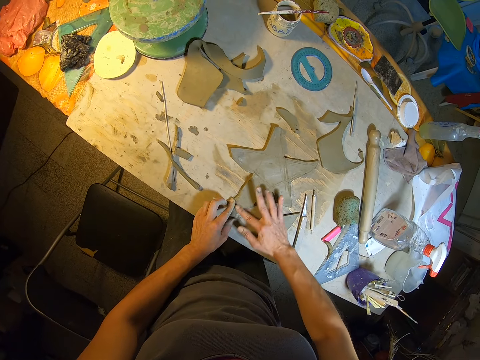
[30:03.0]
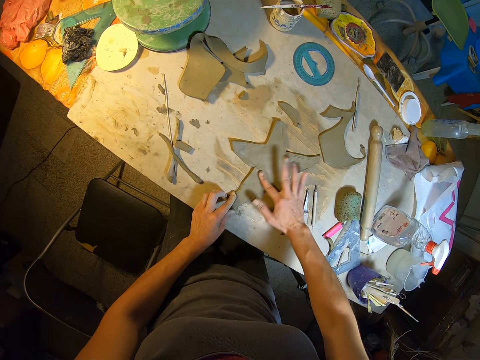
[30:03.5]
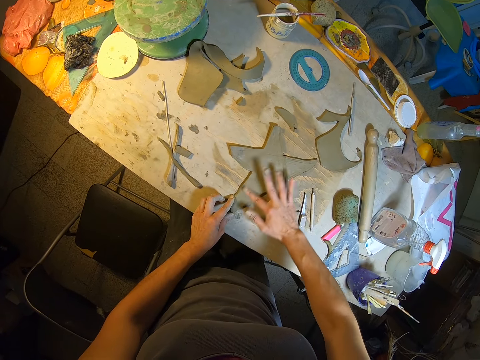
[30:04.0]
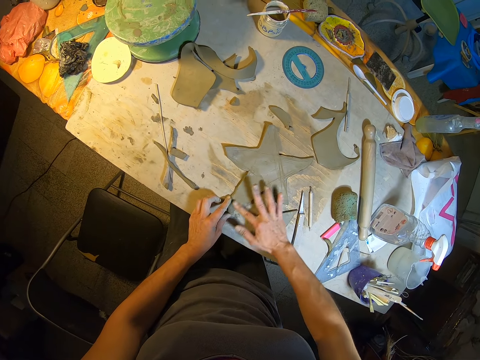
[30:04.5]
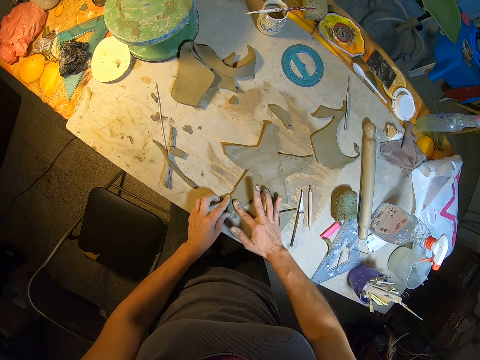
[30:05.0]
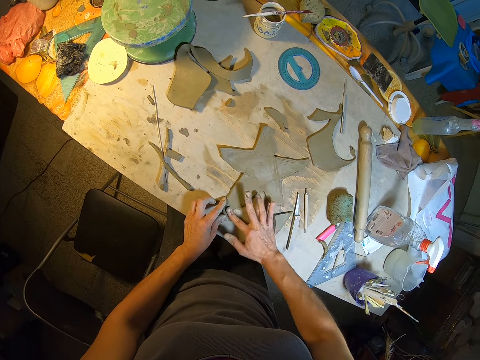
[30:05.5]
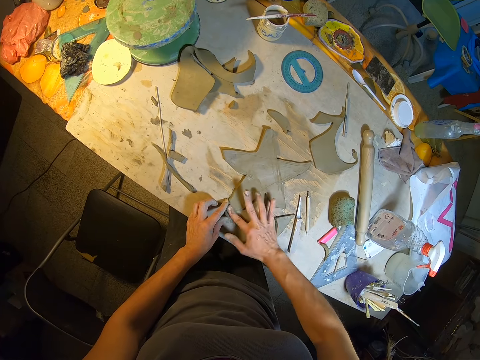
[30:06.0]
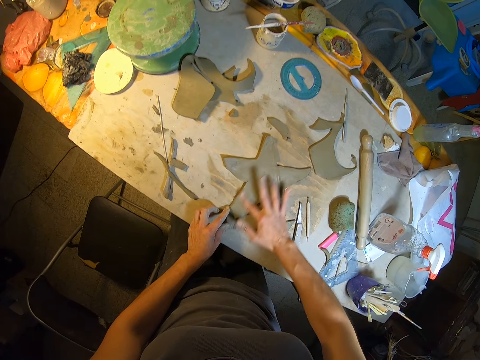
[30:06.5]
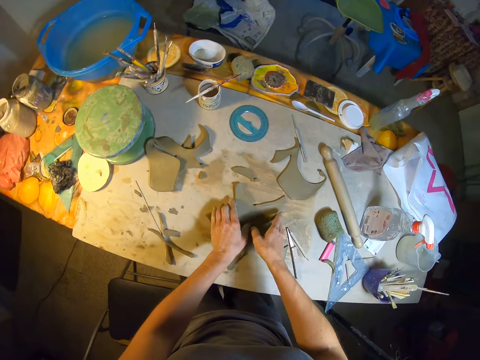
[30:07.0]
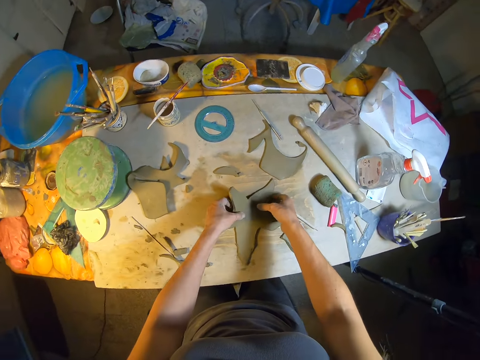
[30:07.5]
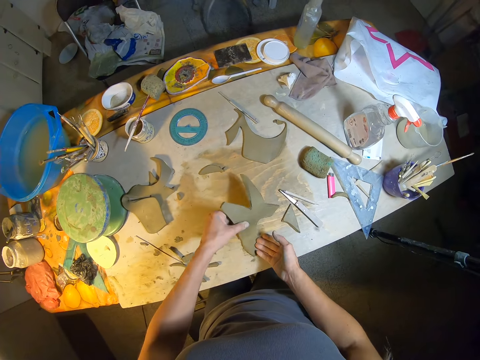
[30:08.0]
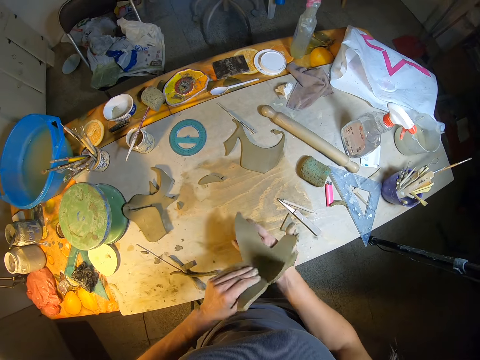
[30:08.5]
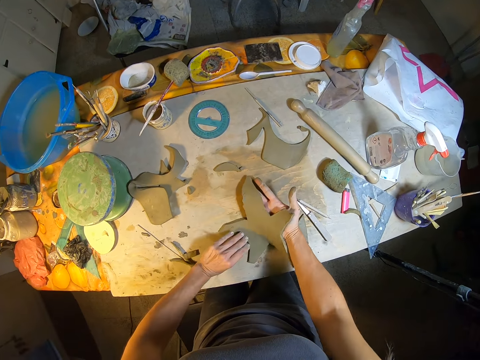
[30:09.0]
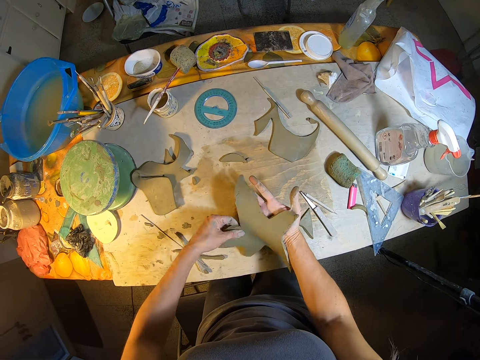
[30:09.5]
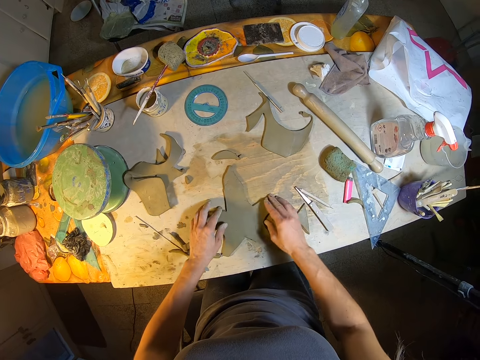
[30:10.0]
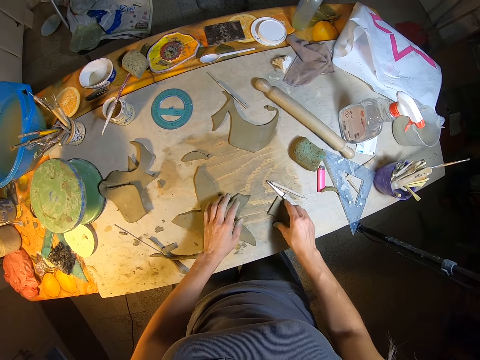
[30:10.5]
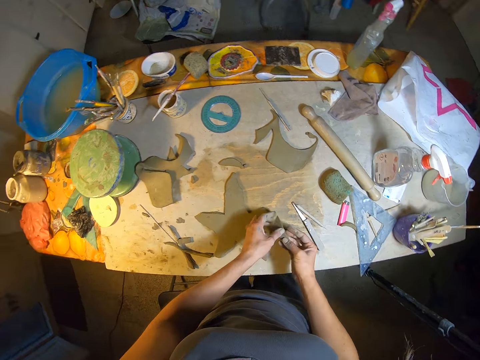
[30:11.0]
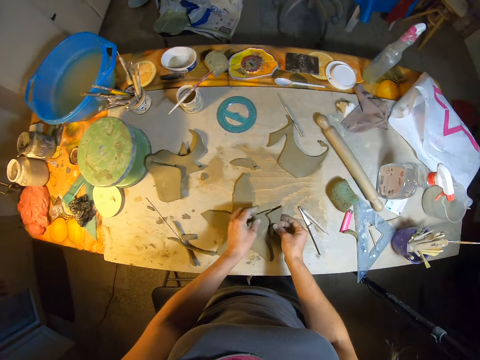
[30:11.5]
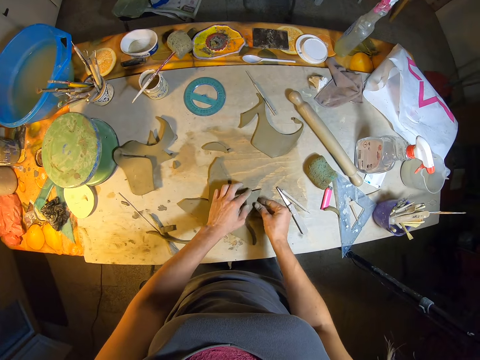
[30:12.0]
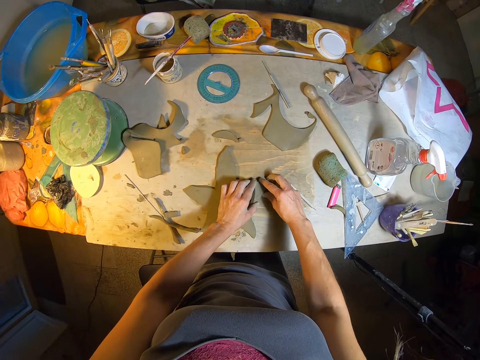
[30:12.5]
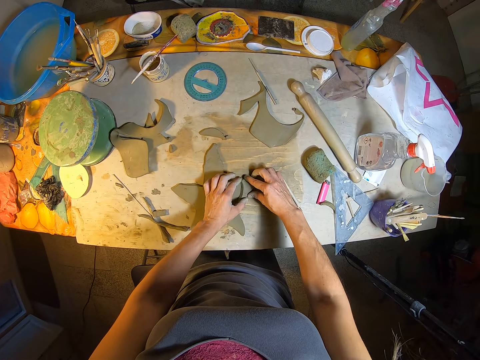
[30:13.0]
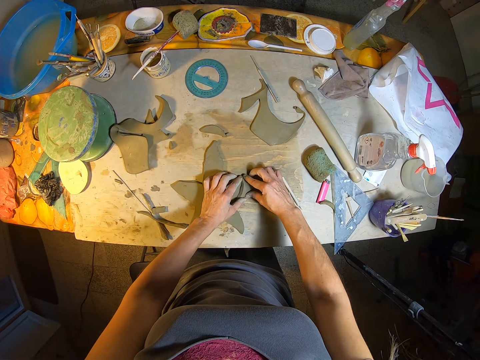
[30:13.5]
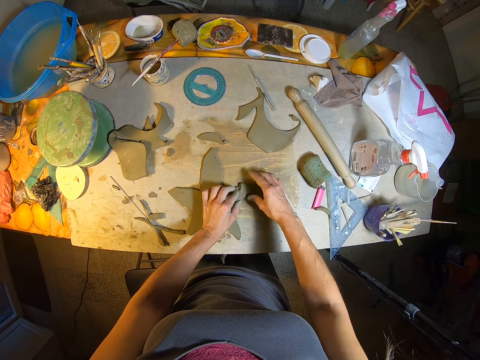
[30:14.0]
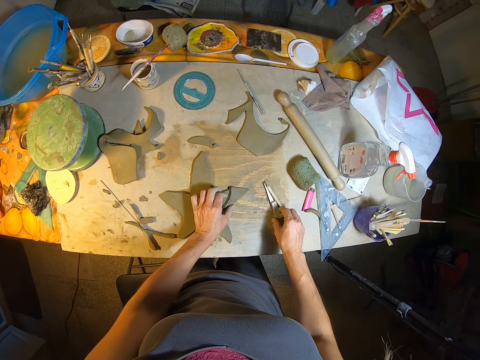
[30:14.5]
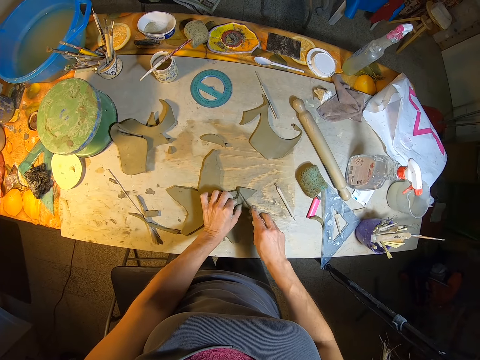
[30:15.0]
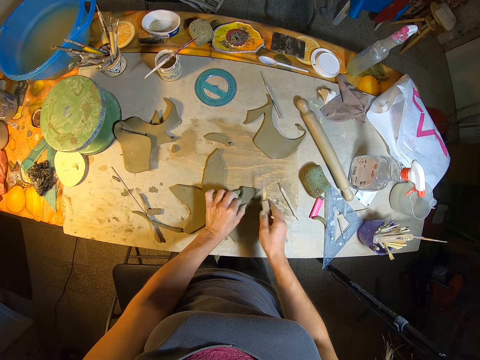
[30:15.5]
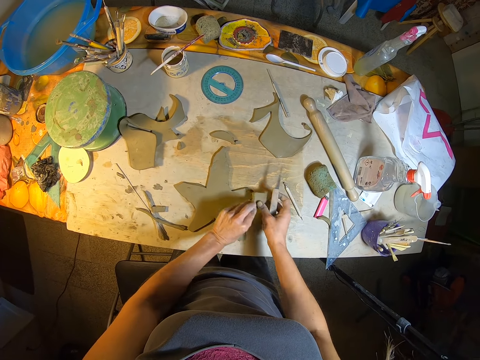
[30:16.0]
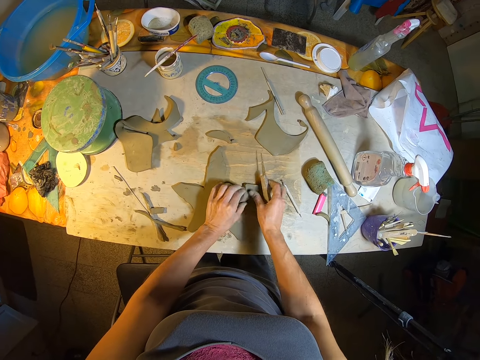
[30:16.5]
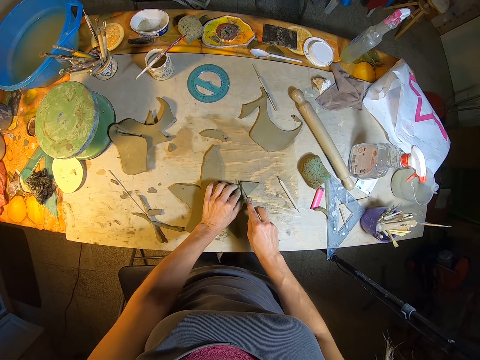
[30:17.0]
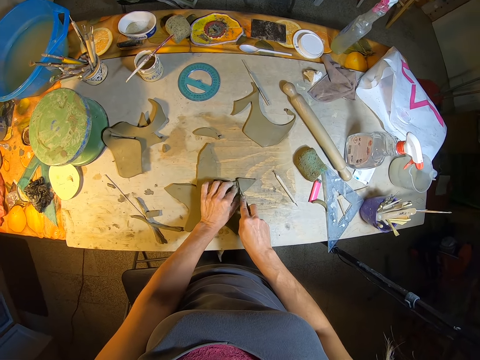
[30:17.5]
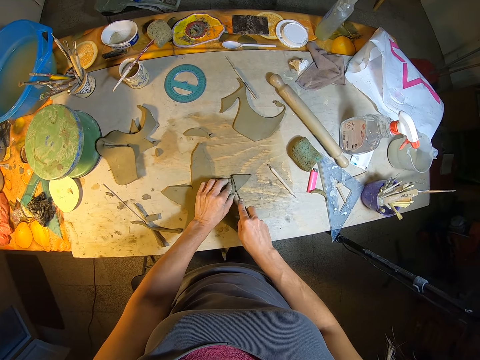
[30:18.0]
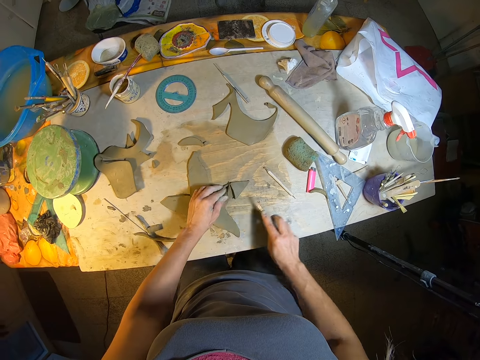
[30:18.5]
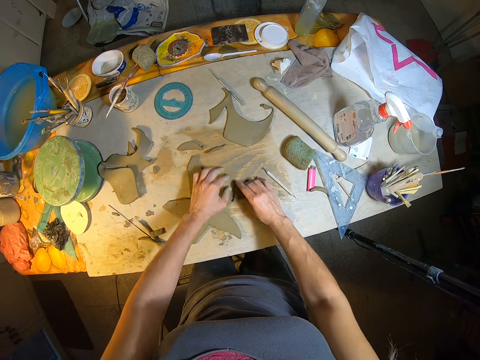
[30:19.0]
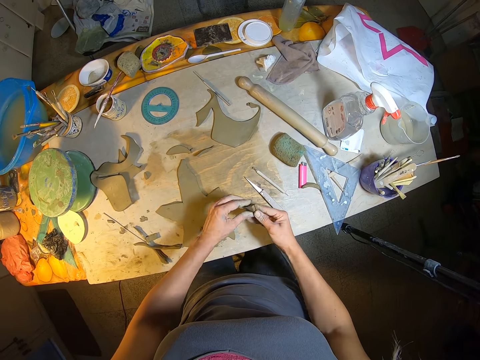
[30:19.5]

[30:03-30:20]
The camera wearer lifts the craft piece or mold clay from the table with both hands. She turns over the mold clay. She drops the craft piece on the table with both hands. She picks the cut out part of the craft piece from the table with both hands. She places the cut out craft piece on the craft piece on the table with both hands. She picks the knife from the table with her right hand. She picks the piece of mold clay and places the piece of mold clay on the table. She cuts the craft piece on the table with the knife in her right hand. She drops the knife on the table. She throws a small piece of mold clay on the table. She rejoins the cut out part of the craft piece to the craft piece on the table with both hands. She picks the piece of mold clay.

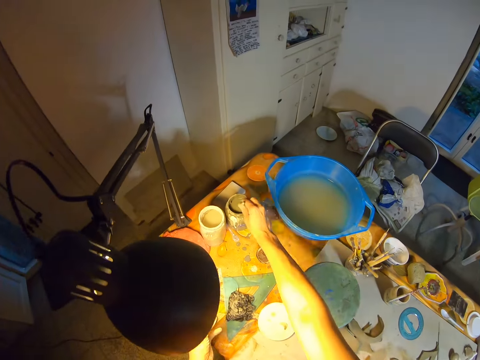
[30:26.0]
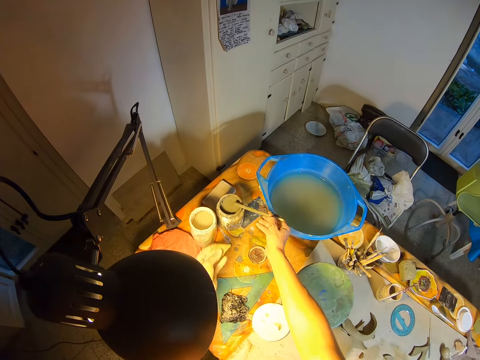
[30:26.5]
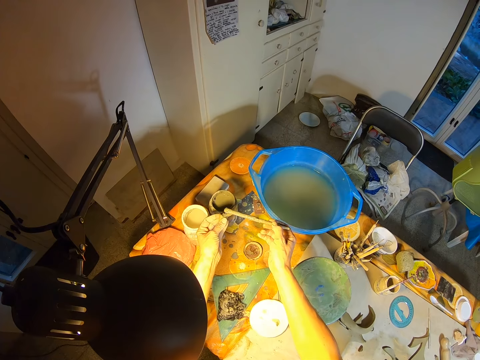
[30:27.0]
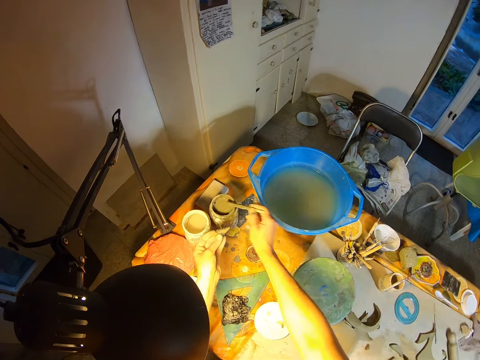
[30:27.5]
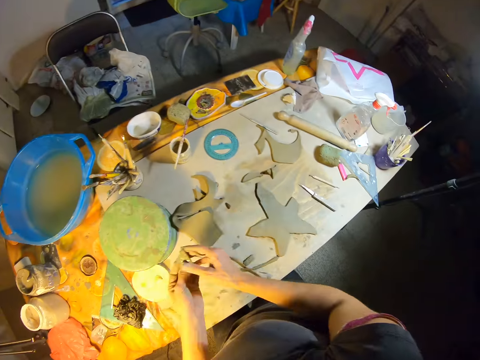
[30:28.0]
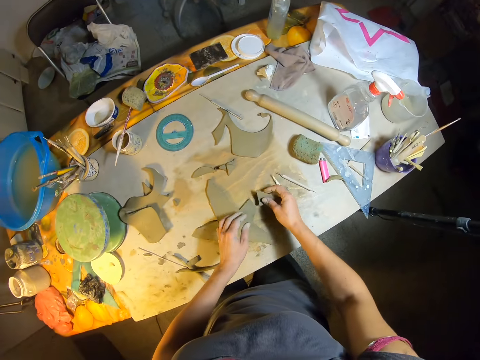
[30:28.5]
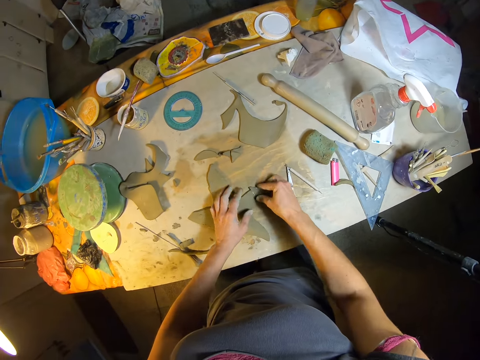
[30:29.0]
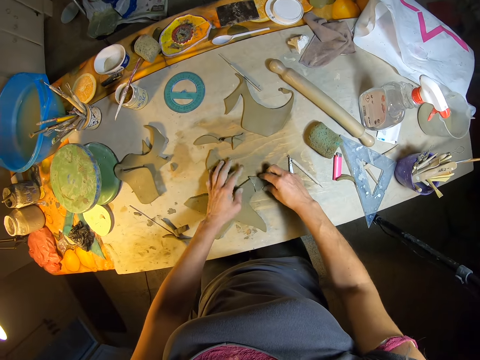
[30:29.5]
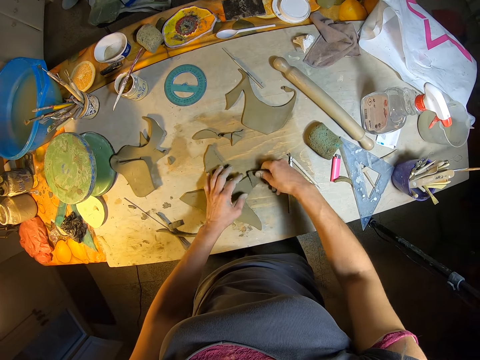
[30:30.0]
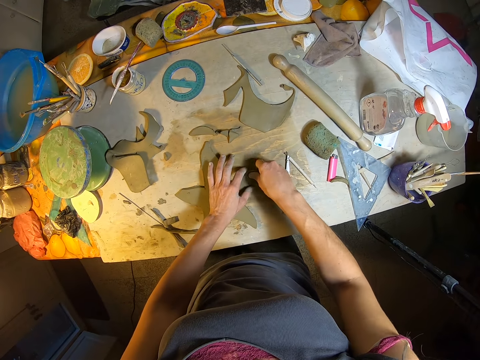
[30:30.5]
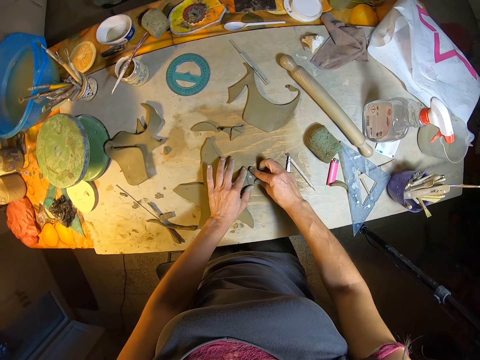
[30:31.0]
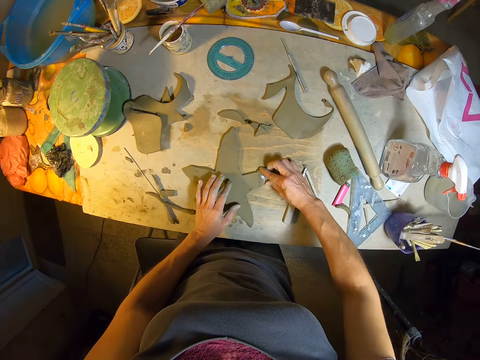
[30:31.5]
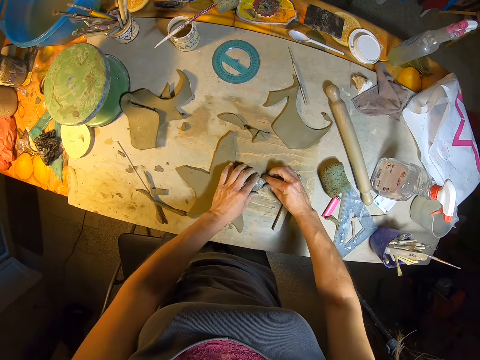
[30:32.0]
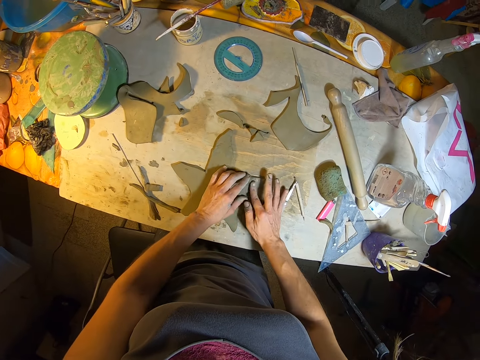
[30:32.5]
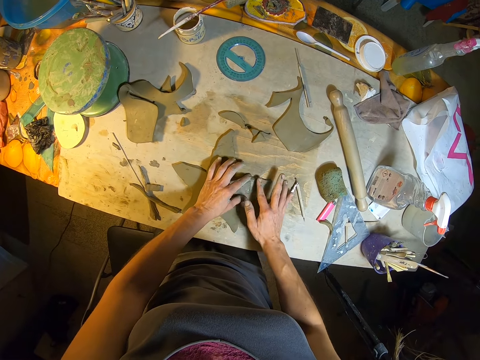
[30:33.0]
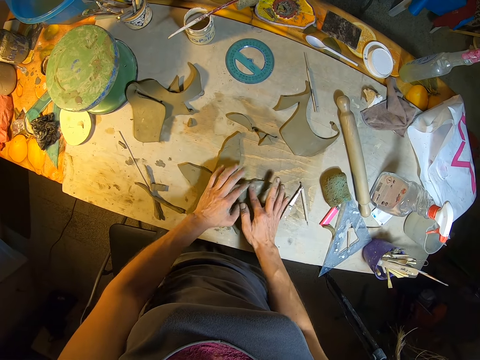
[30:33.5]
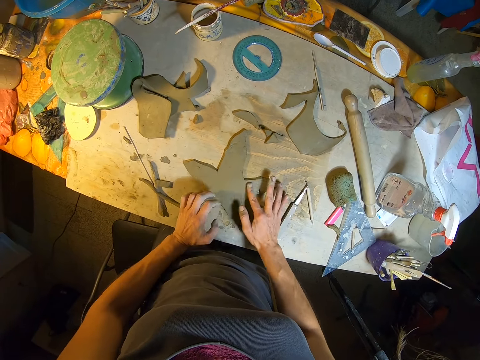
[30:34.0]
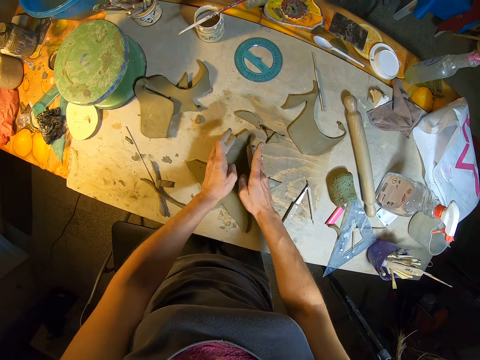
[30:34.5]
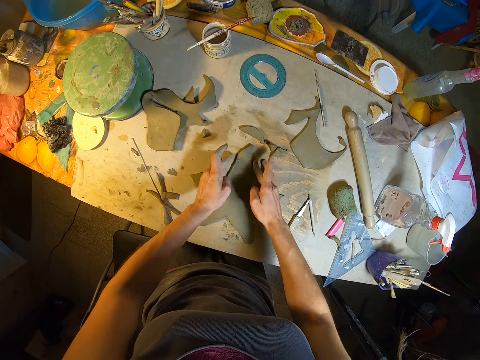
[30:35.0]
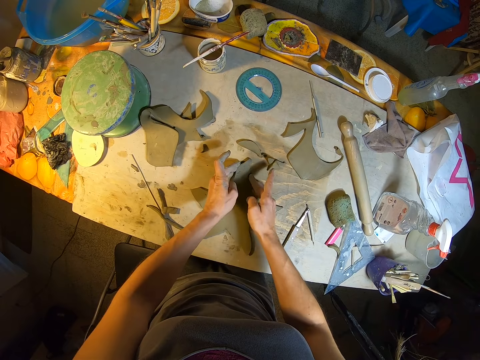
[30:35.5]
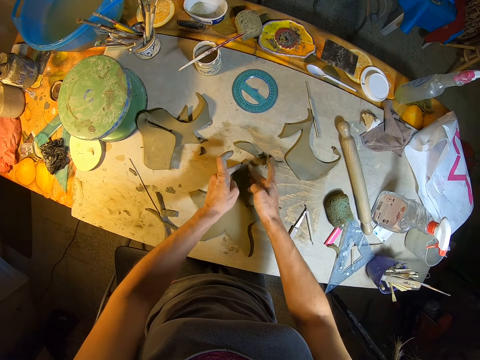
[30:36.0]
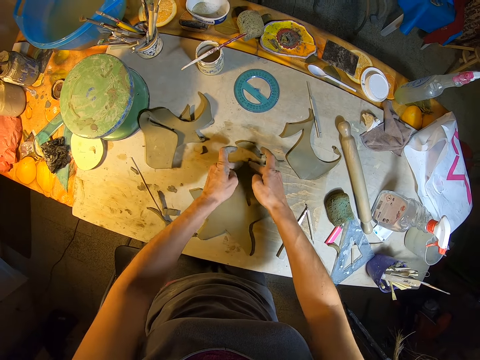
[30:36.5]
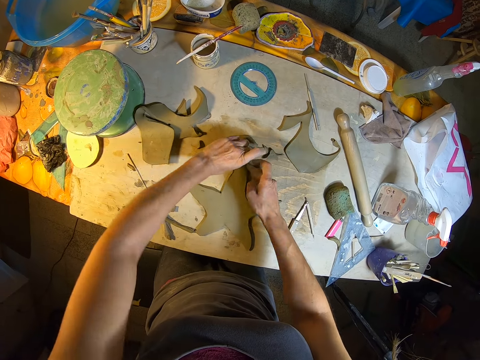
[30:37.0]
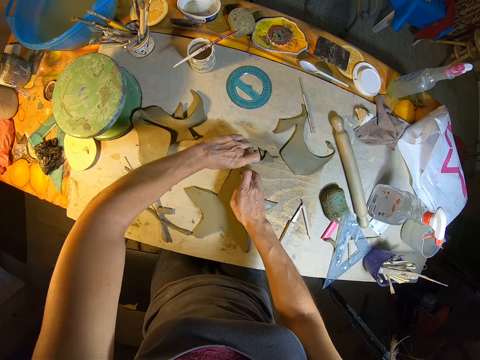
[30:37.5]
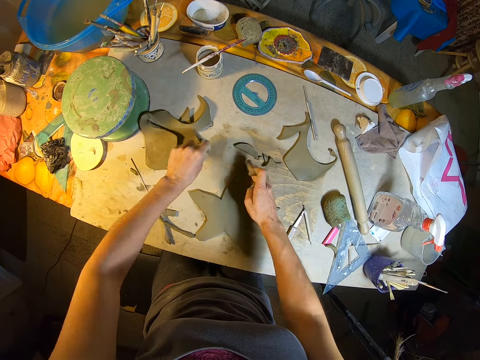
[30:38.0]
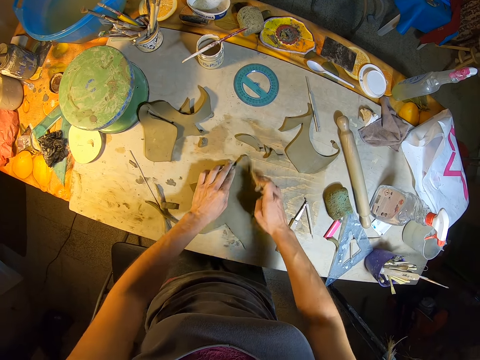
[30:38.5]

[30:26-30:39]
The camera wearer picks the brush from the container on the table with her right hand. She brushes the cut out craft piece or mold clay with the brush in her right hand. She applies the solution on the mold clay. She drops the brush in the container on the table with her right hand. She rejoins the cut out part of the craft piece to the craft piece on the table with both hands. She smoothens the mold clay with her hands. She runs both her hands on the craft piece on the table.
